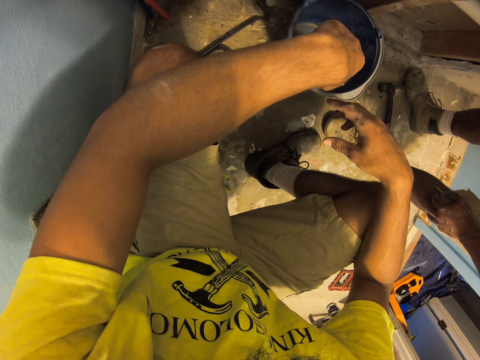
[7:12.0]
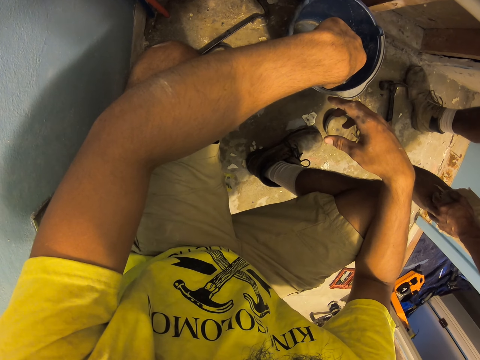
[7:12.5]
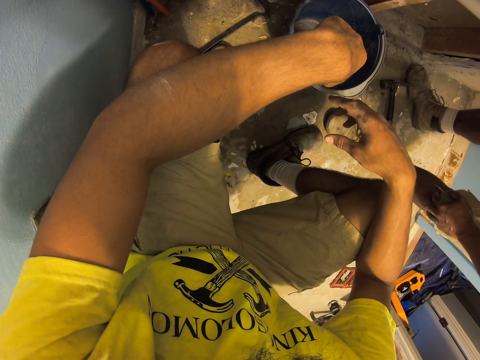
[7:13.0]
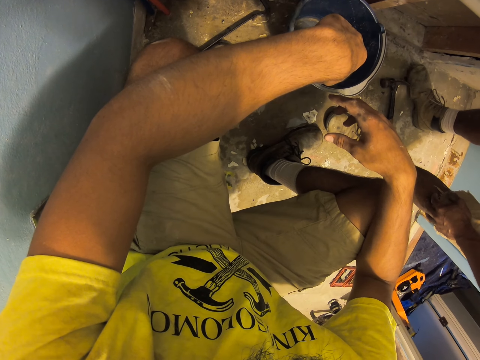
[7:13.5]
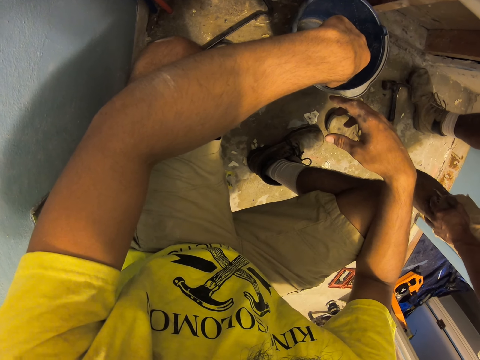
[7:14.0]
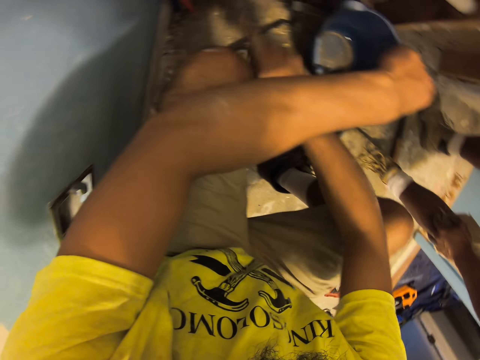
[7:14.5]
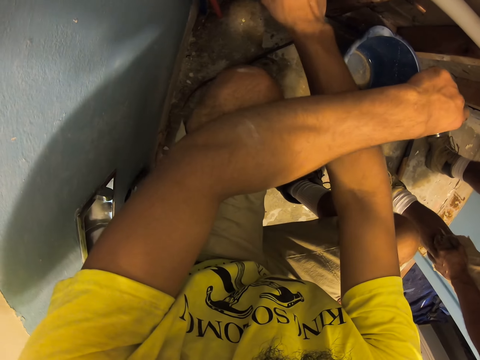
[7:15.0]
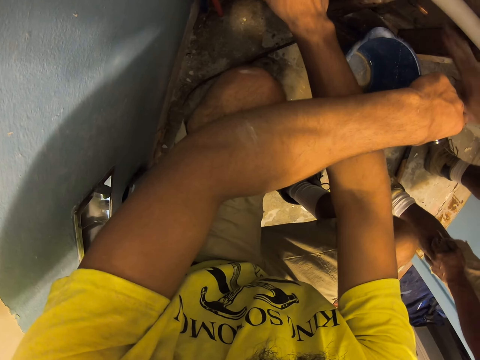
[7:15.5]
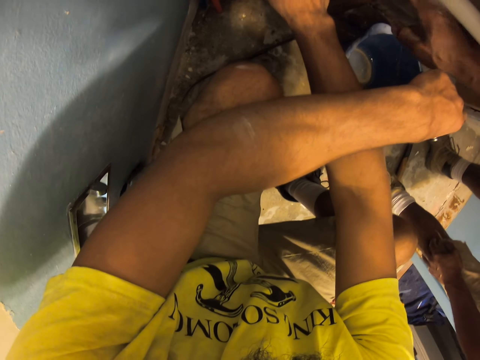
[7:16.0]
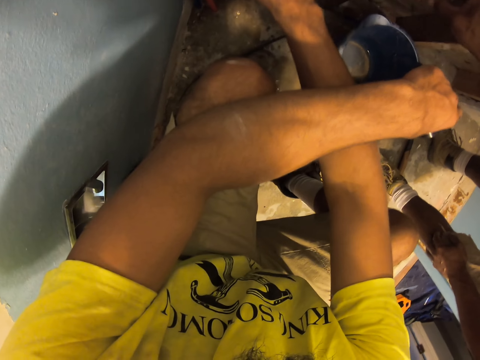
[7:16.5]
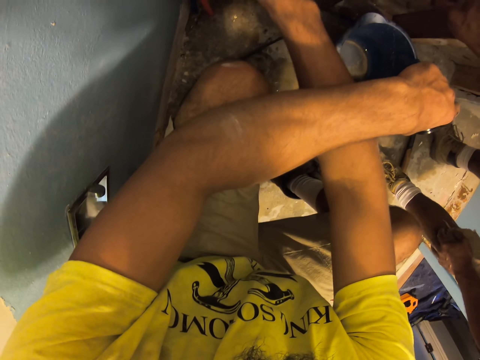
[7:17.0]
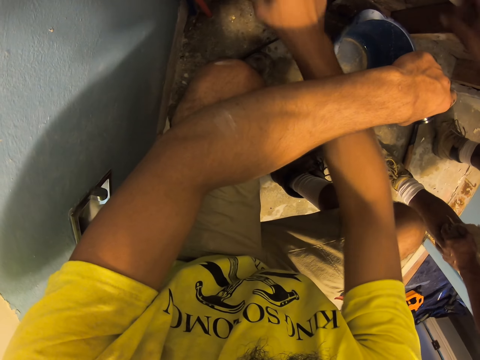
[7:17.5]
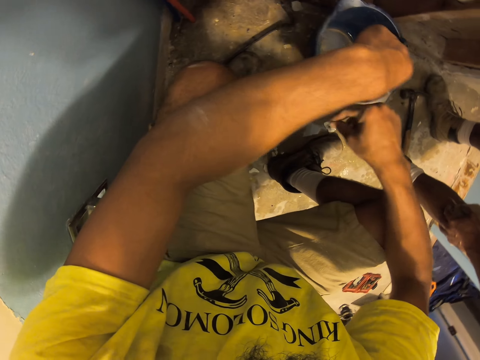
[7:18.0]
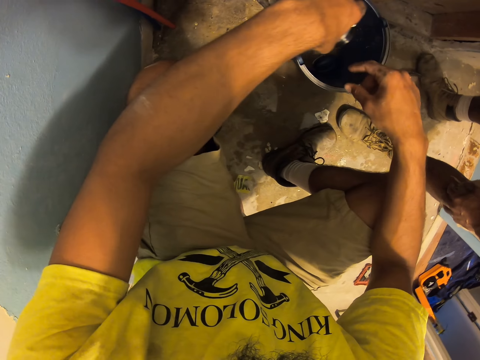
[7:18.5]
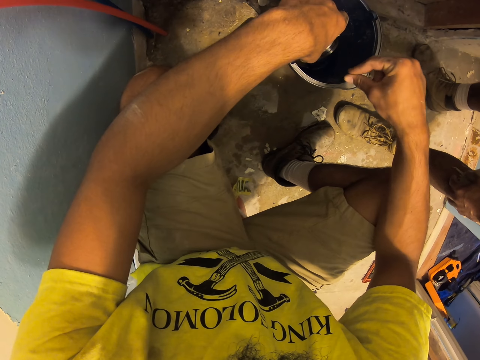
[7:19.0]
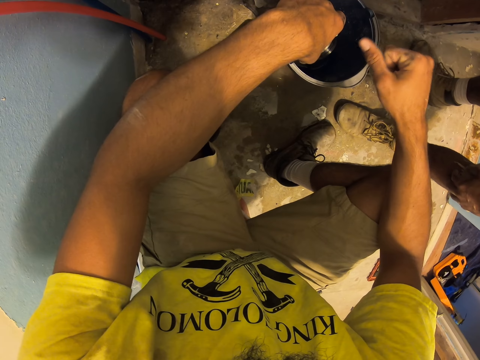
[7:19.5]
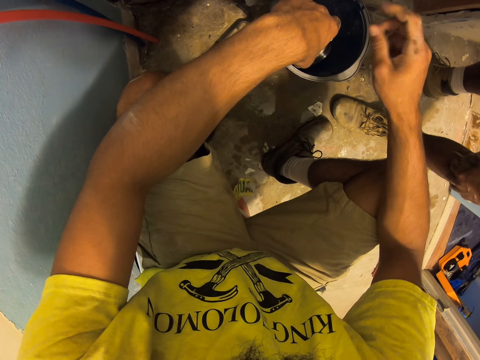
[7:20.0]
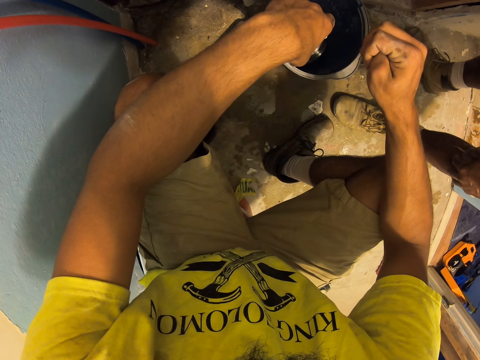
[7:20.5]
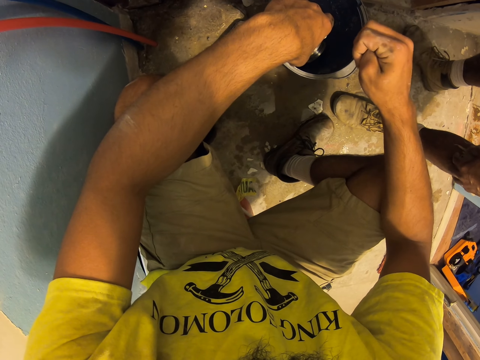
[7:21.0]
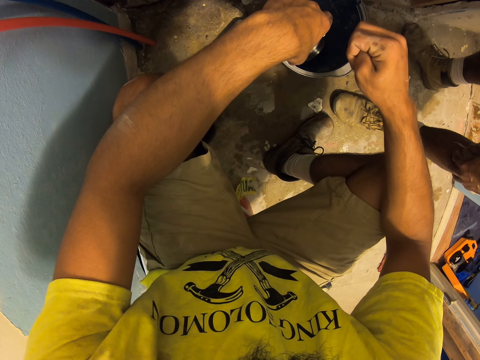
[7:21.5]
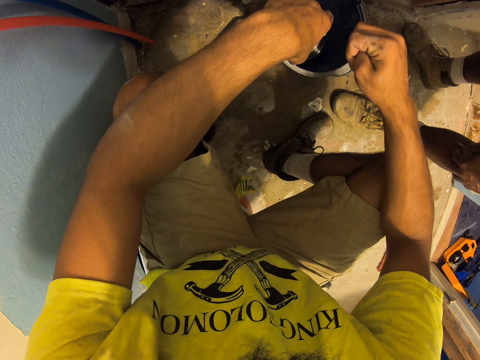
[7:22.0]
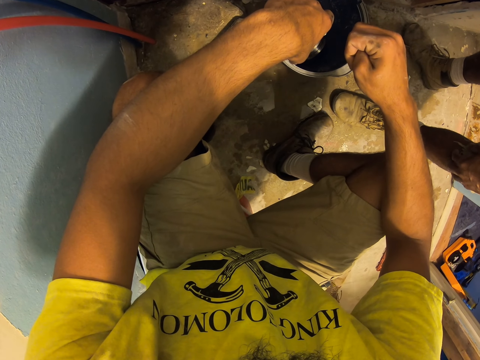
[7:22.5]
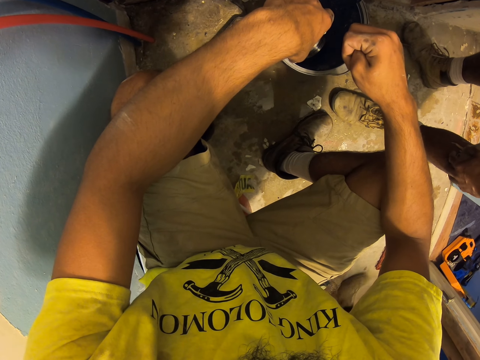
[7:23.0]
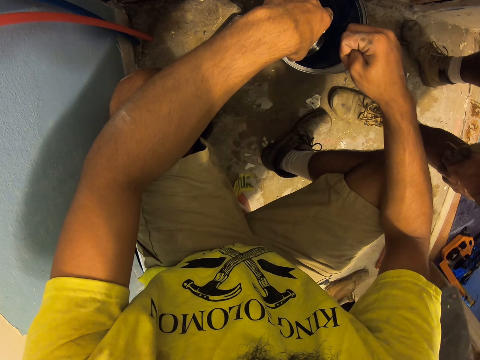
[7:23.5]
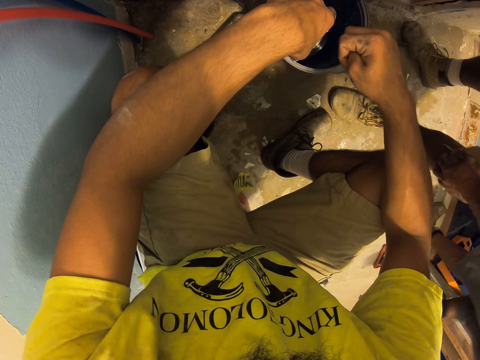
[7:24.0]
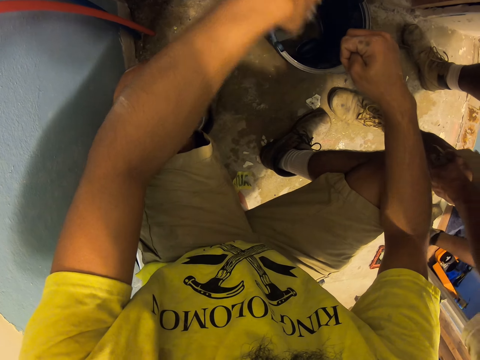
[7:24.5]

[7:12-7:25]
The camera wearer points at the wall. He moves his hand. A man moves his hand. The man points at the wall. The camera wearer looks around. He points at the wall. He rubs his hand. Another man walks around.

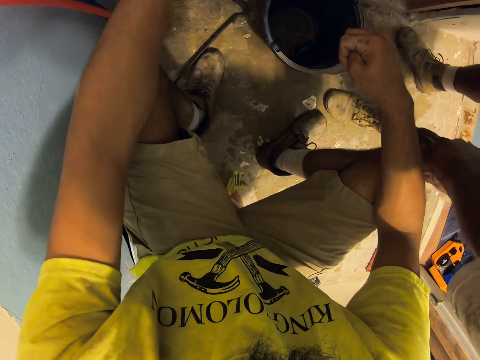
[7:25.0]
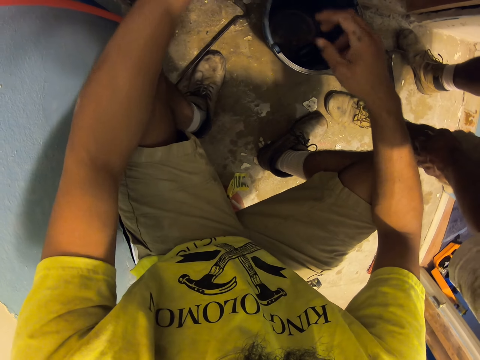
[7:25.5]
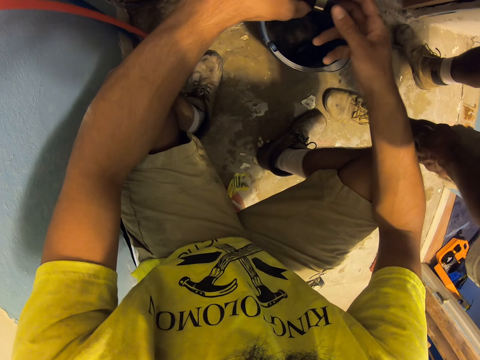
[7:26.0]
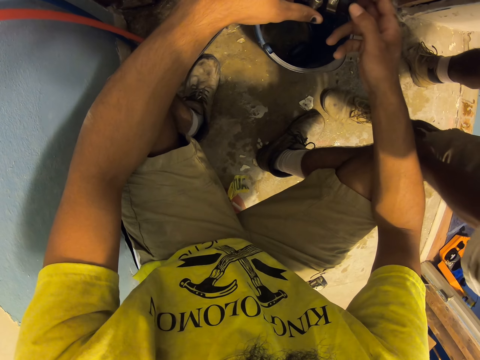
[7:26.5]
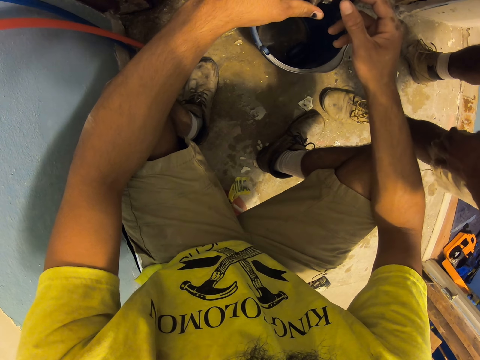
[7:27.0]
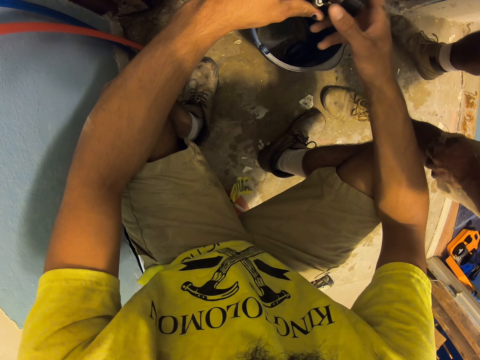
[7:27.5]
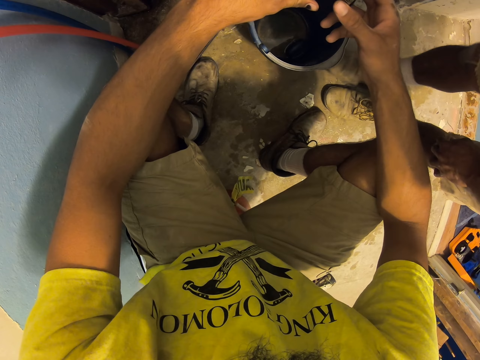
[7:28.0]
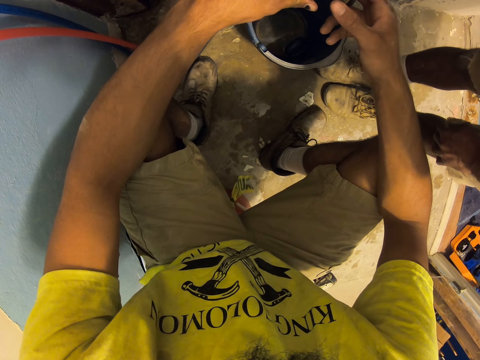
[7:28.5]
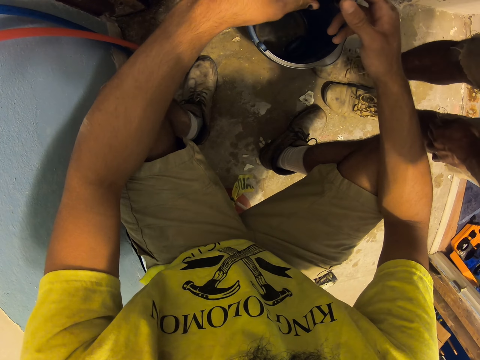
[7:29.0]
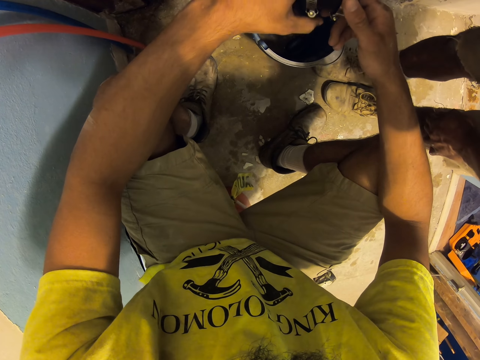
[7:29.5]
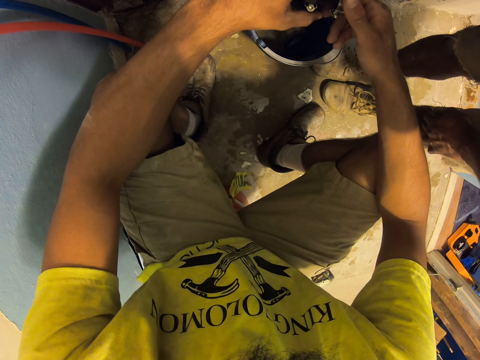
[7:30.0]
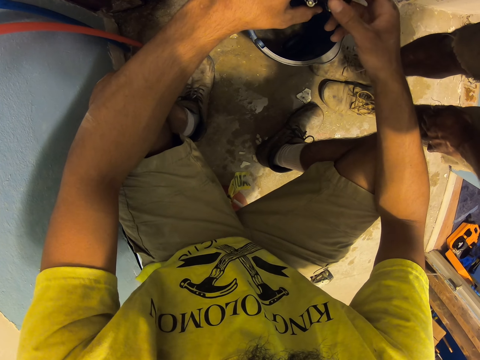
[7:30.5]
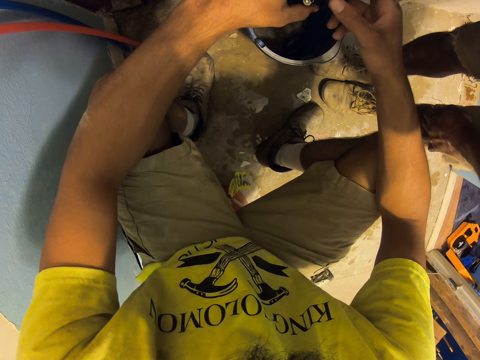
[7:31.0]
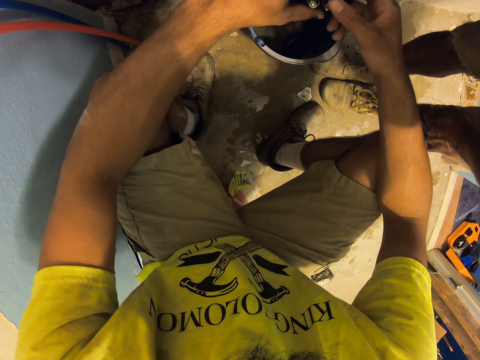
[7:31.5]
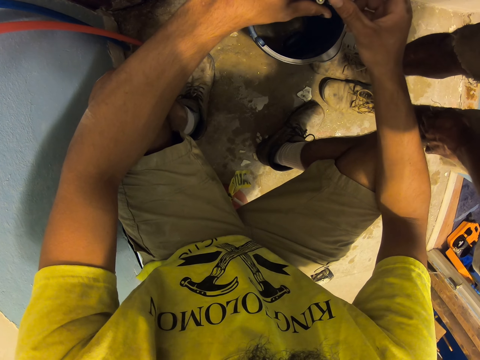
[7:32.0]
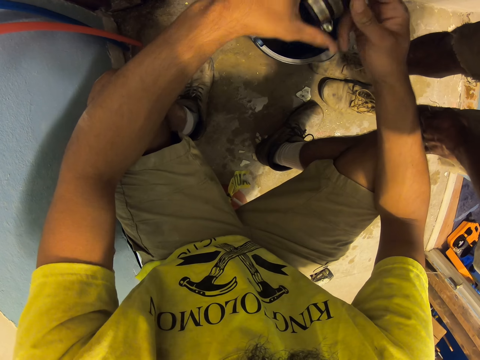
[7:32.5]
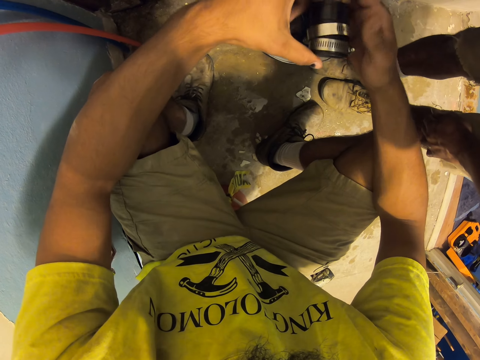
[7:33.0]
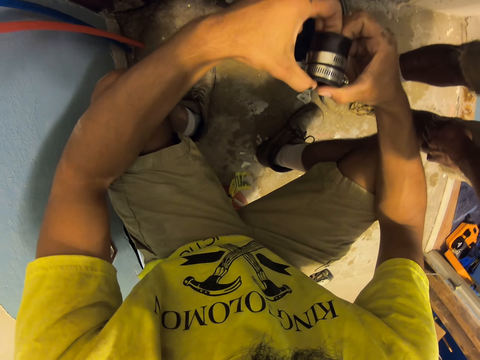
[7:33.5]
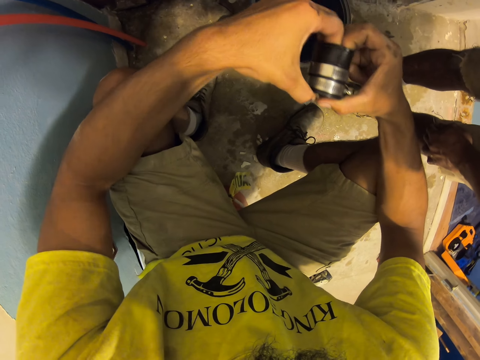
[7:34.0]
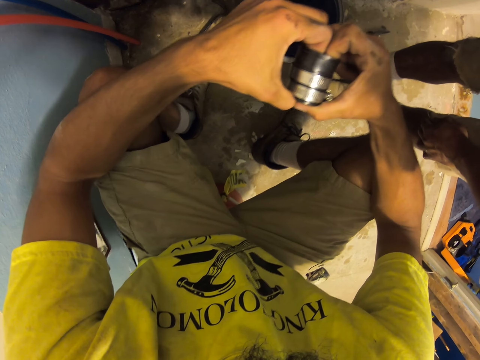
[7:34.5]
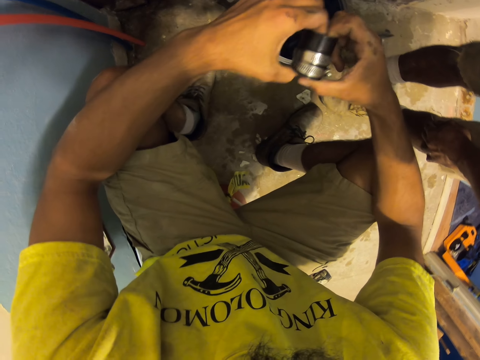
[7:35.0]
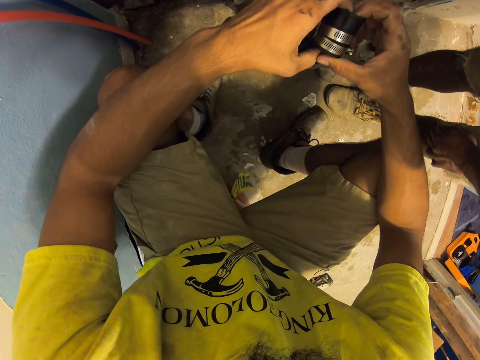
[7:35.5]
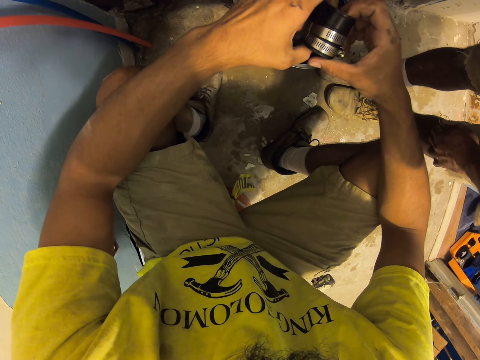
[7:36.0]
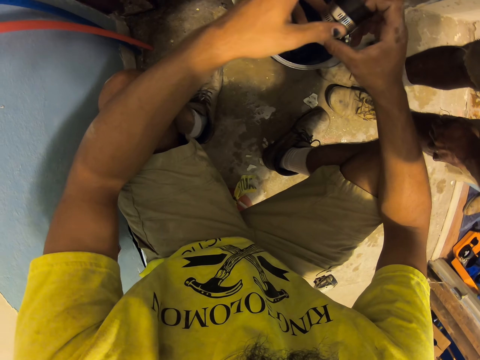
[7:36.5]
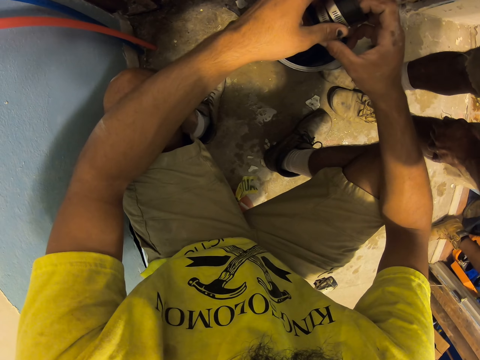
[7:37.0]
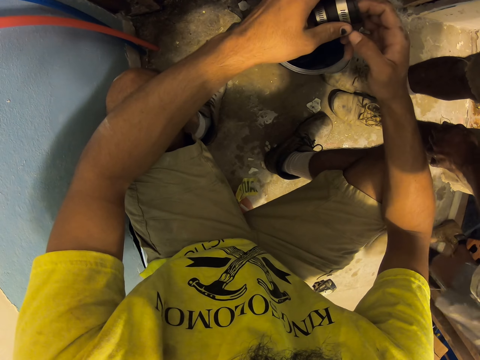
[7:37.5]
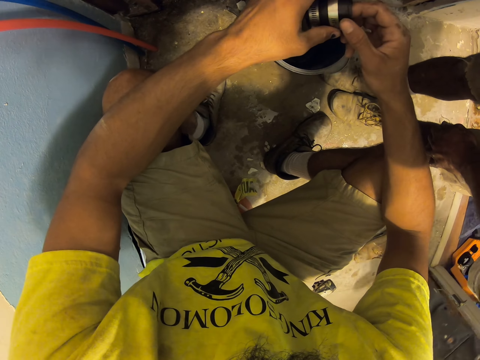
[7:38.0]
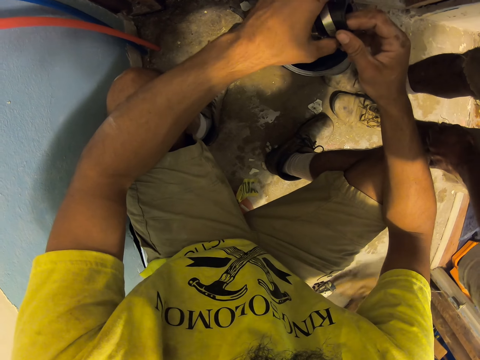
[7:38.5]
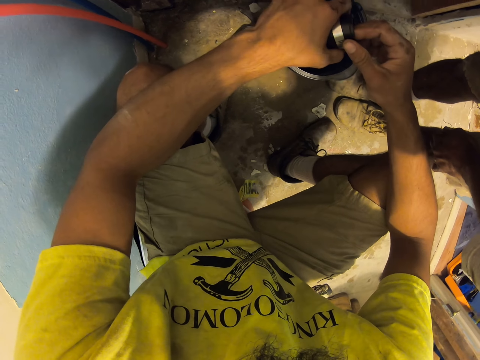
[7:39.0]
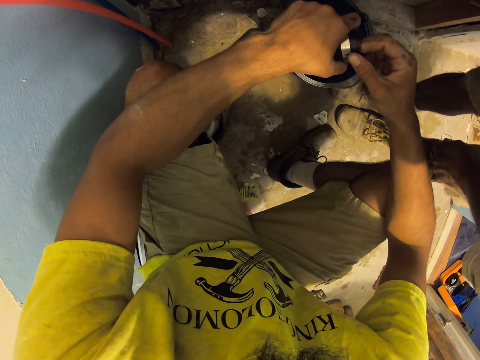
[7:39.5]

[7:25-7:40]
The camera wearer moves their hands. They point at the wall. They hold the elastic rubber. A man moves his hand. The man moves around. The camera wearer presses the elastic rubber. They hold something. Another man walks around. The camera wearer looks around.
